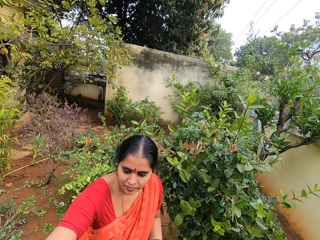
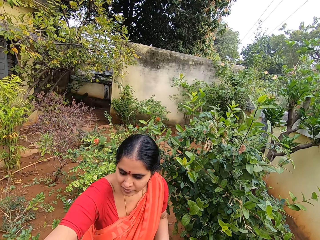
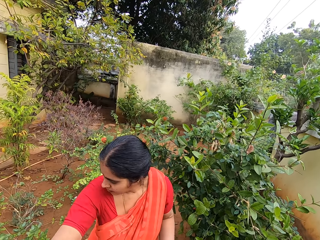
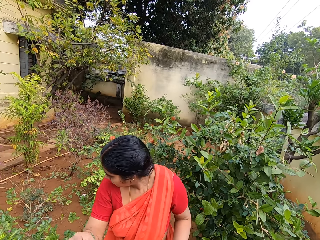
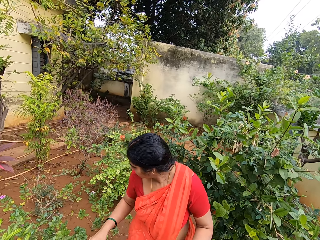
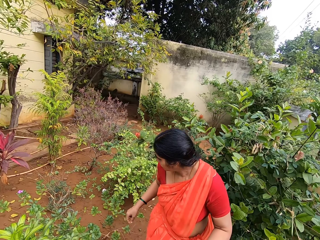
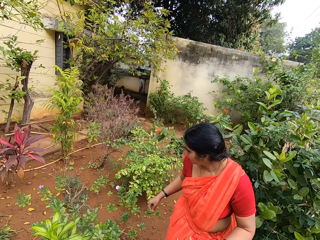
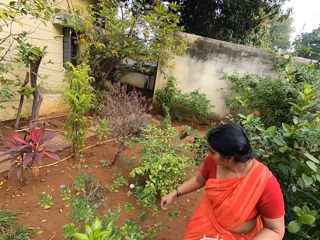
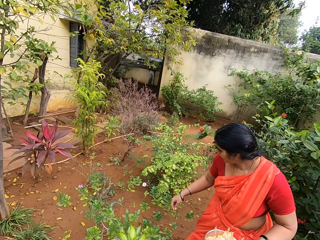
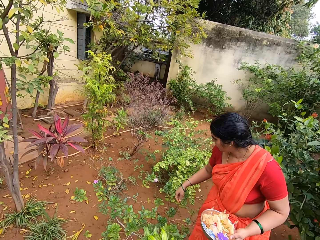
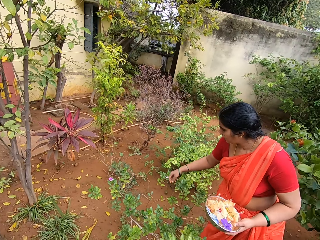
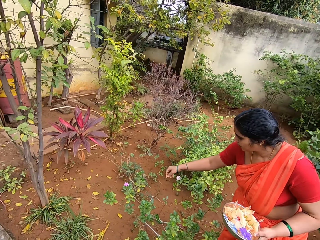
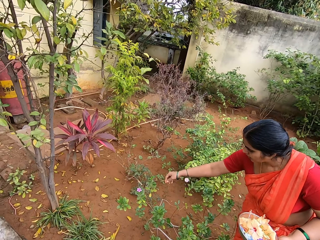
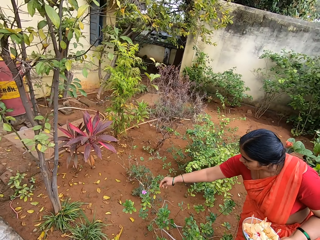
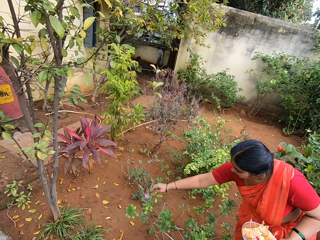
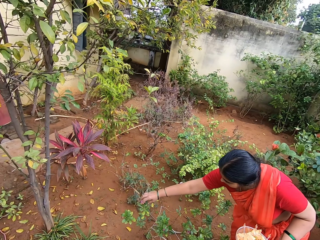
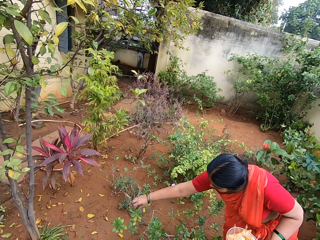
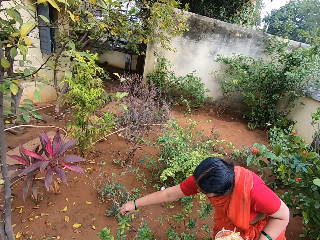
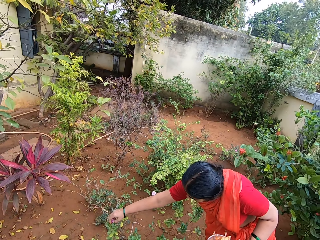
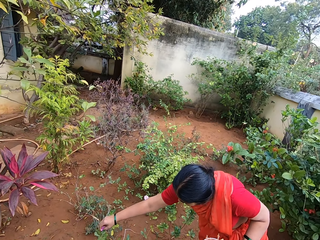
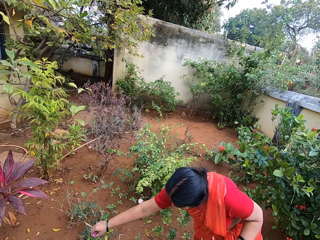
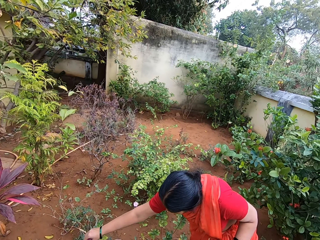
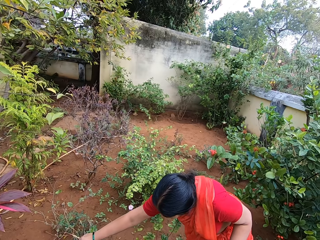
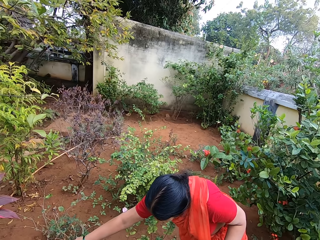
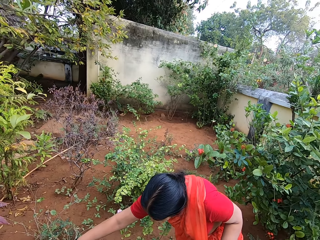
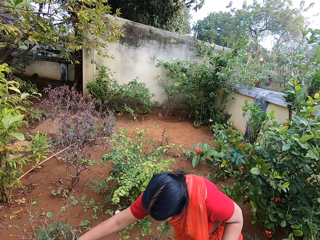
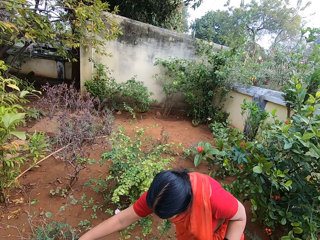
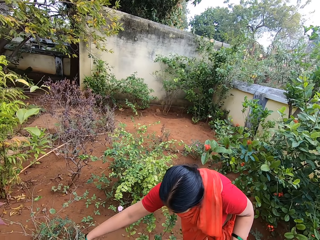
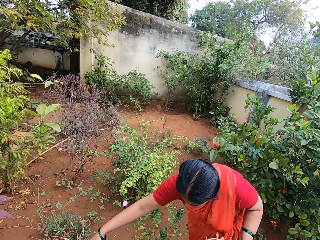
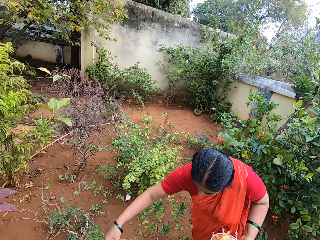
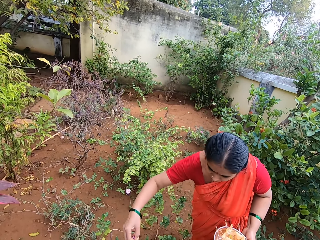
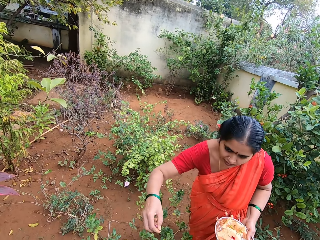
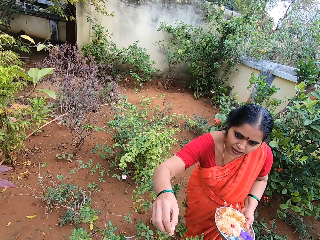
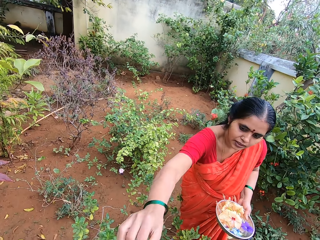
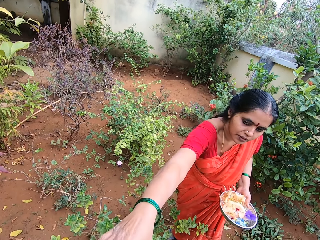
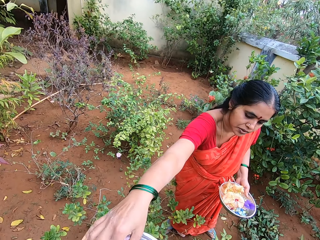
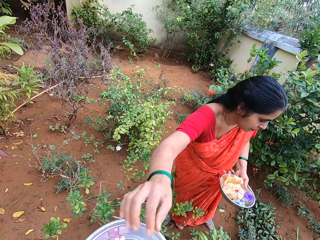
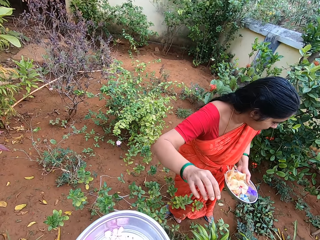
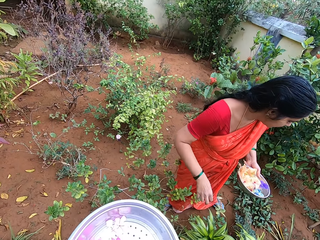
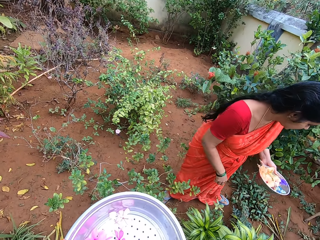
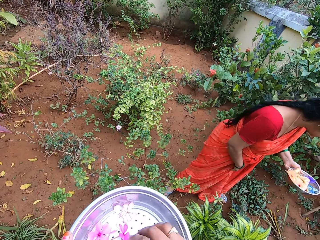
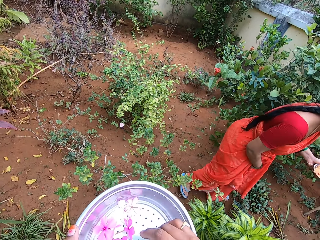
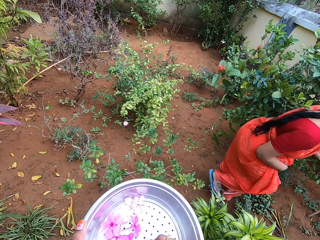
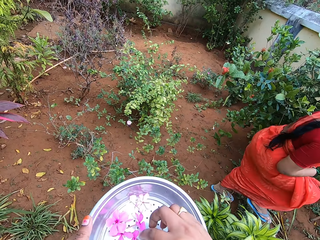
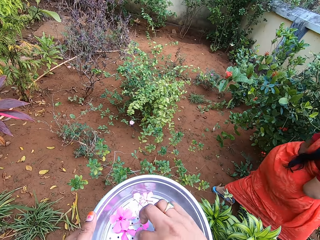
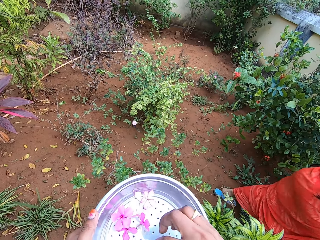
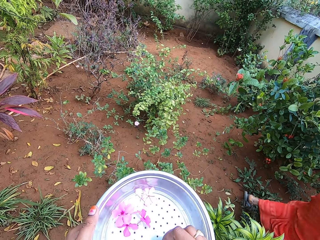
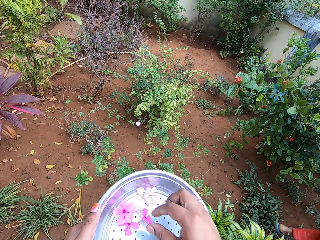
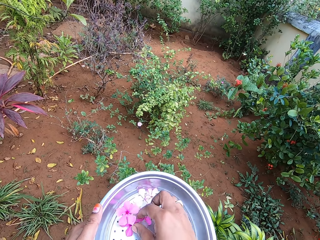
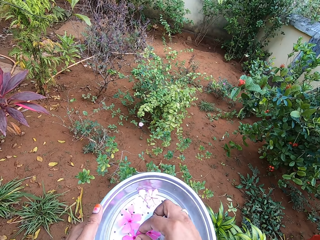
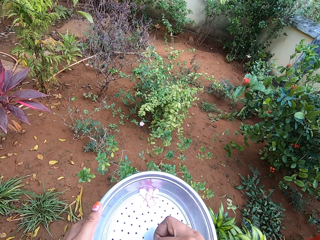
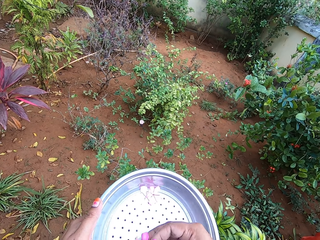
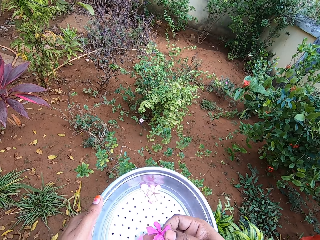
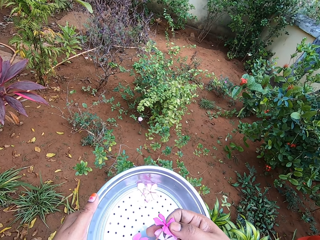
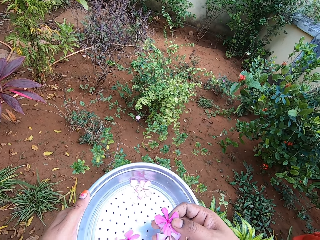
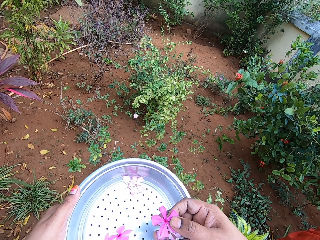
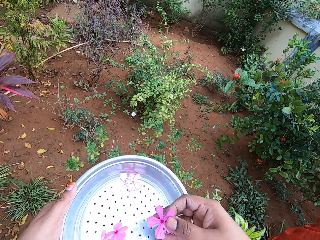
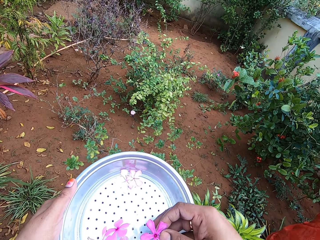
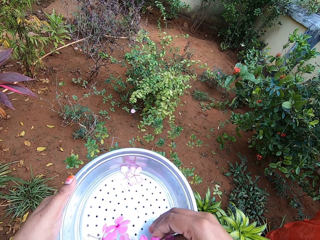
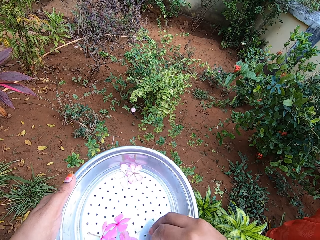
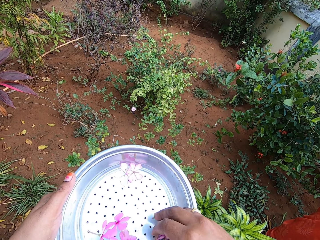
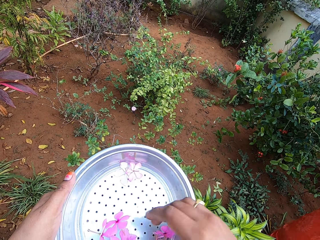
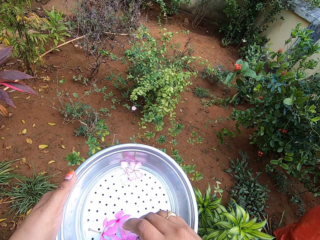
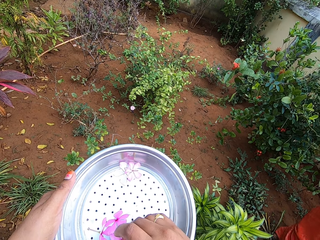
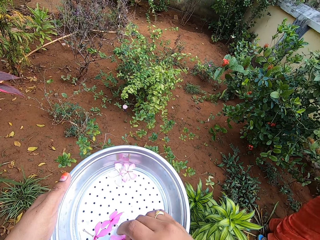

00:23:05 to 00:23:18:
A woman plucks a flower petal. The camera wearer converses with the woman. The woman places flowers in the bowl. The camera wearer puts the flower petal on the aluminum colander. They arrange the flowers in the bowl. They move the flower petals on the colander.

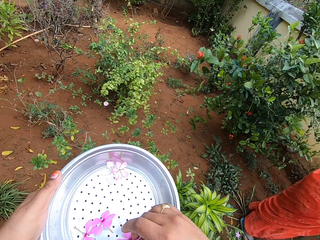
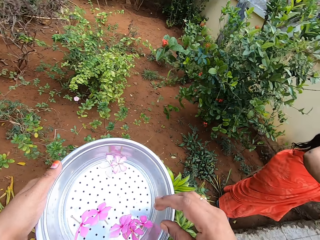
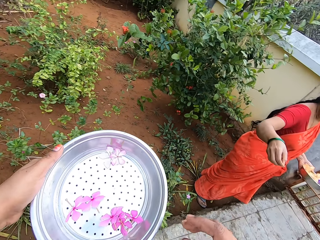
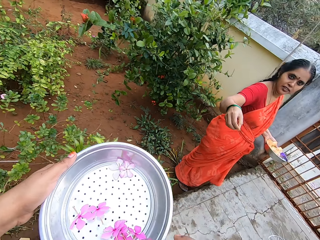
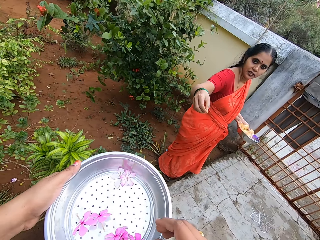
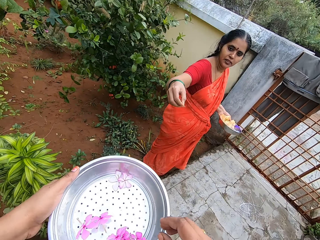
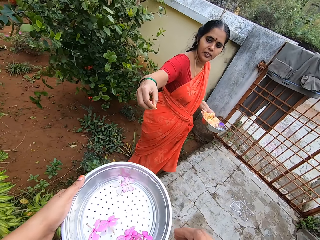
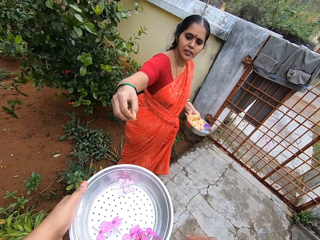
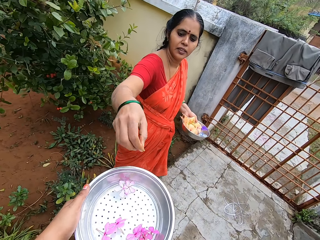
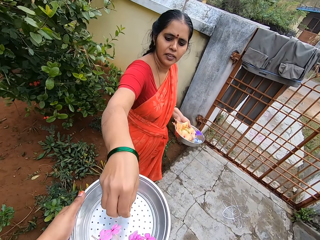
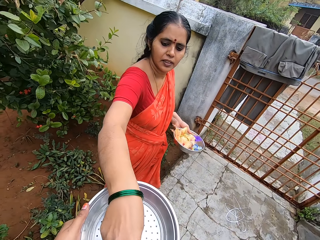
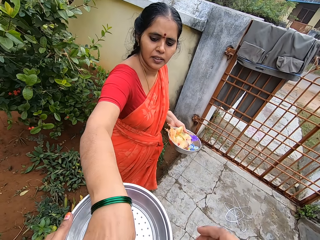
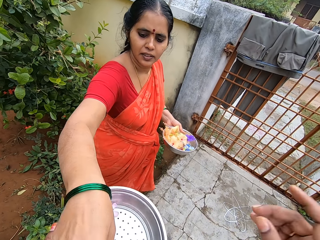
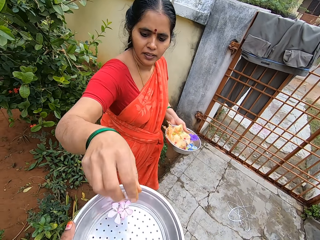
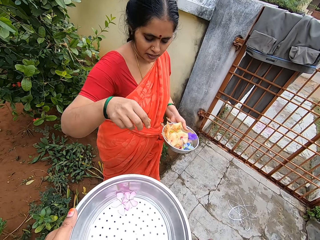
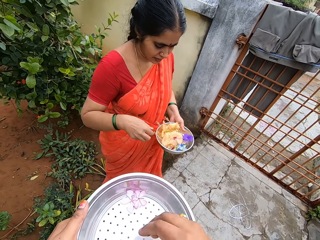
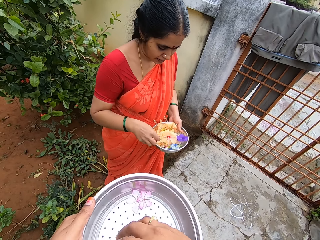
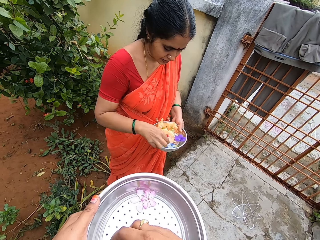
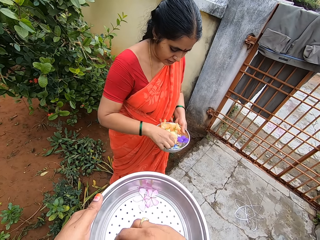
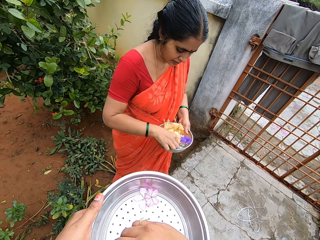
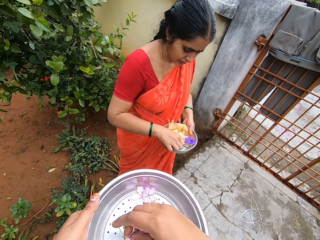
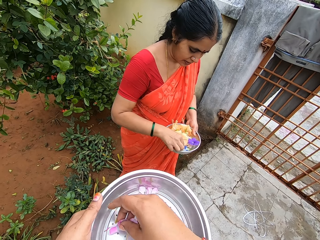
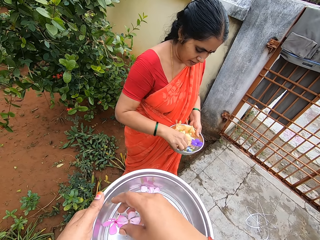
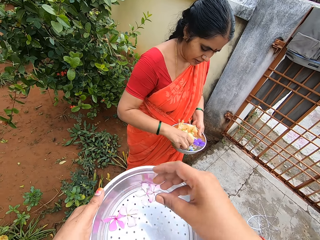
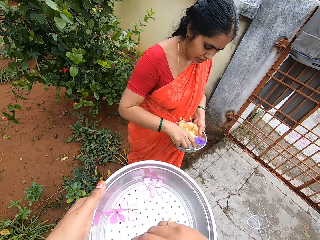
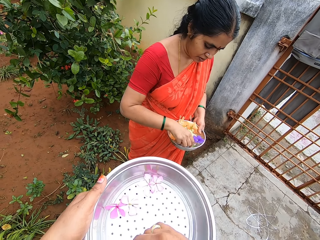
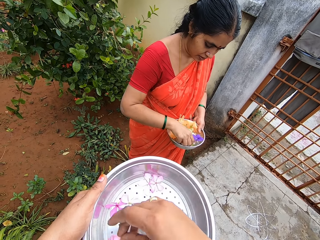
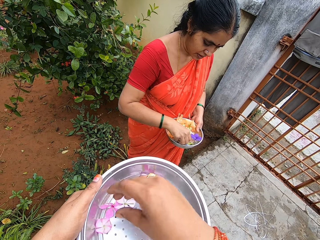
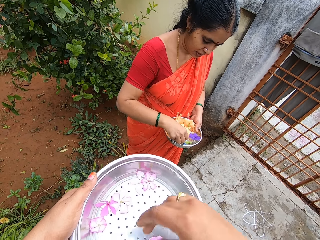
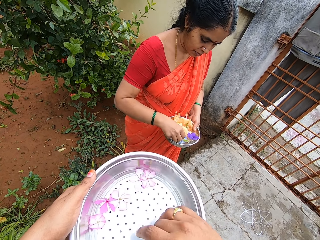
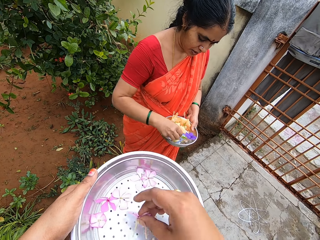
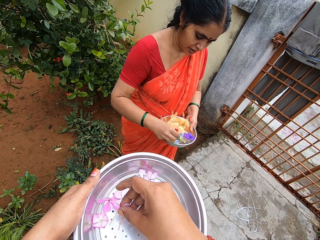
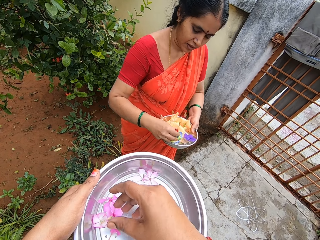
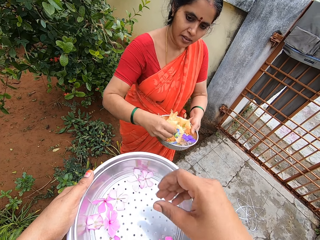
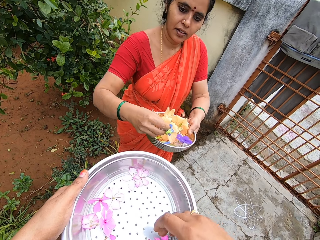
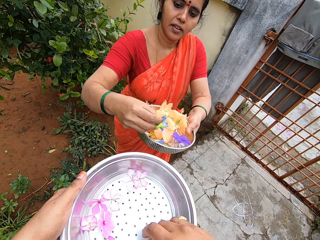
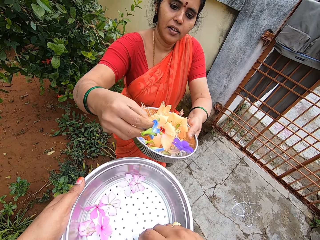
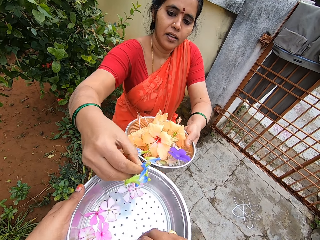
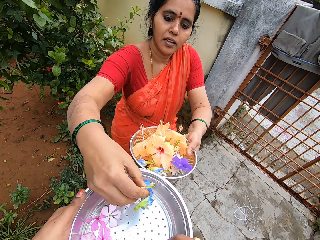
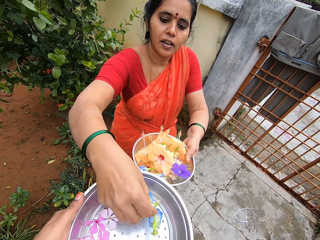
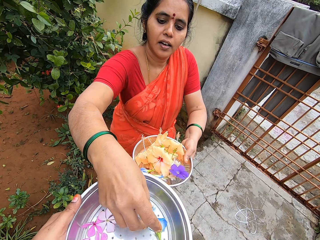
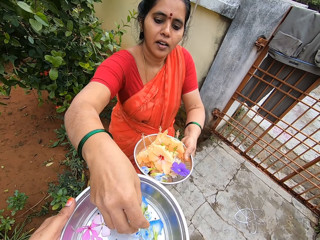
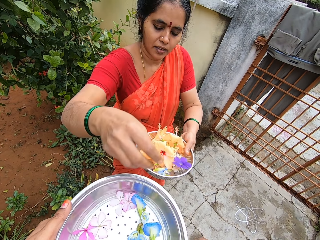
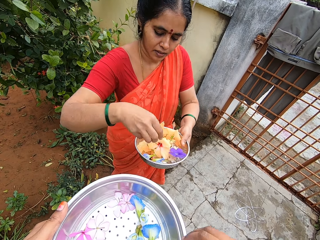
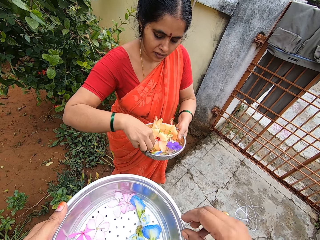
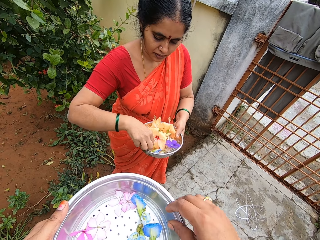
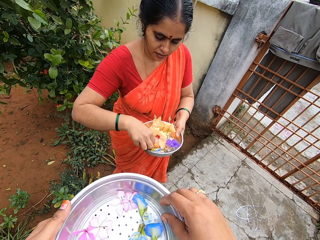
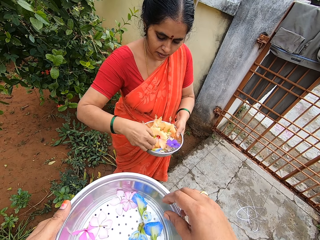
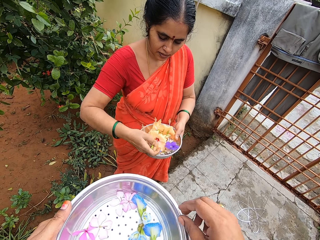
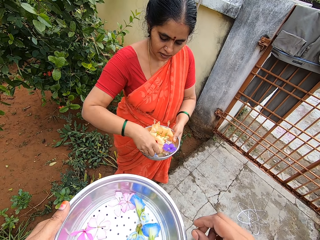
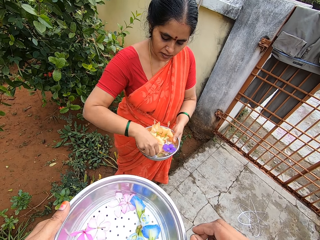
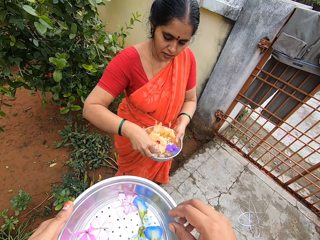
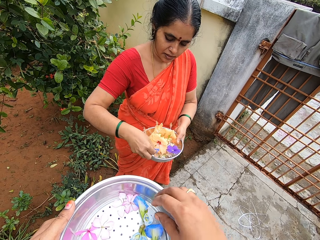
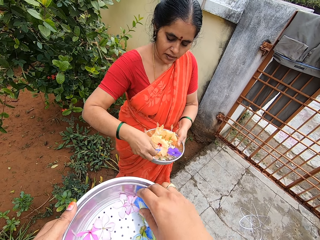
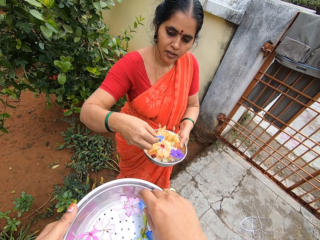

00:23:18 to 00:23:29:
A woman places flower petals on the colander or bowl. The camera wearer converses with the woman. They move the flower petals in the colander. They arrange the flowers in the bowl. The woman picks flowers in the bowl and places the flower petals in the colander. The woman picks flowers in the bowl.
